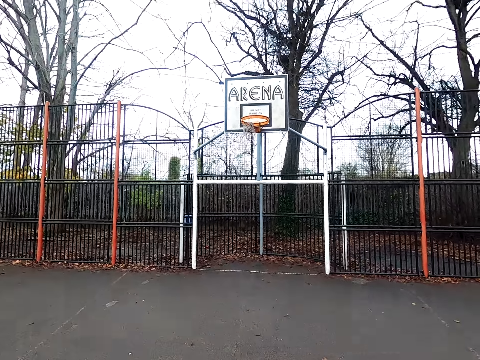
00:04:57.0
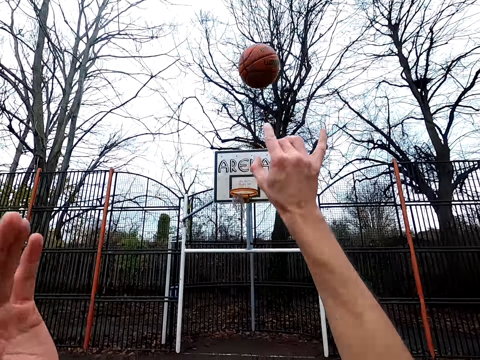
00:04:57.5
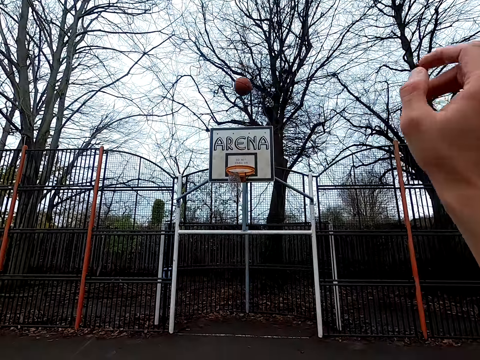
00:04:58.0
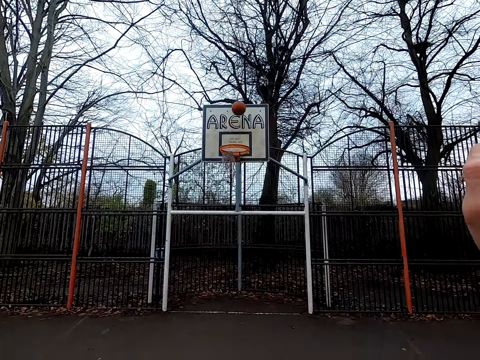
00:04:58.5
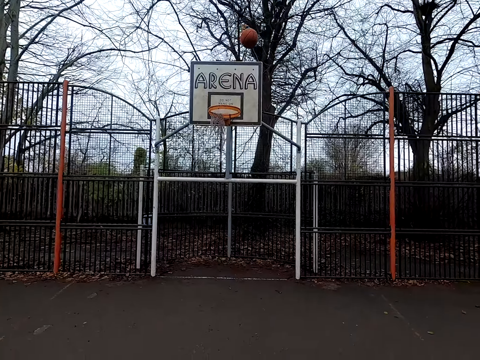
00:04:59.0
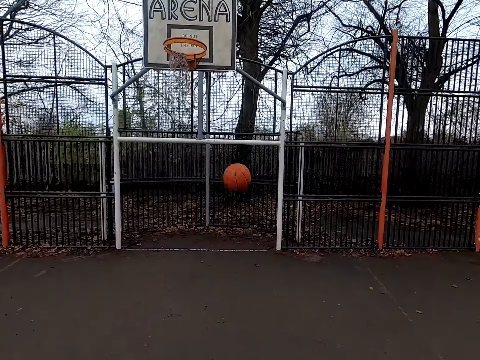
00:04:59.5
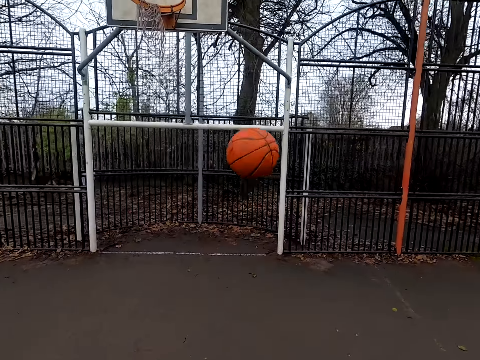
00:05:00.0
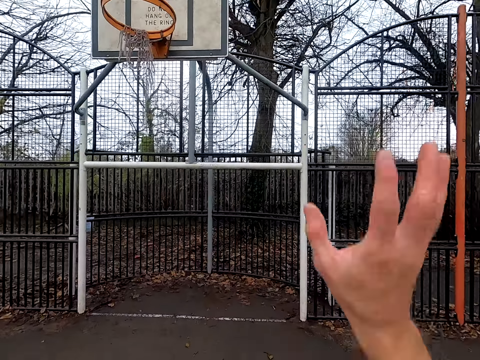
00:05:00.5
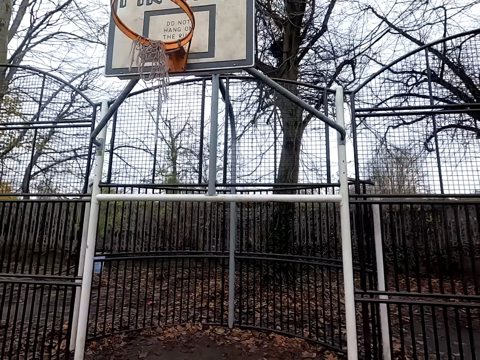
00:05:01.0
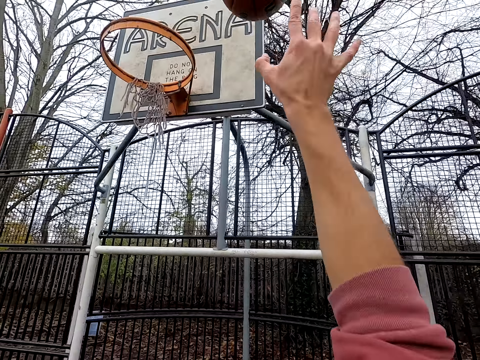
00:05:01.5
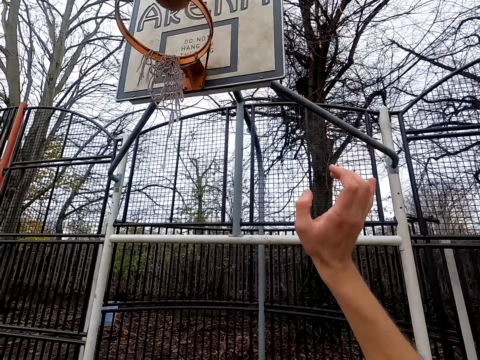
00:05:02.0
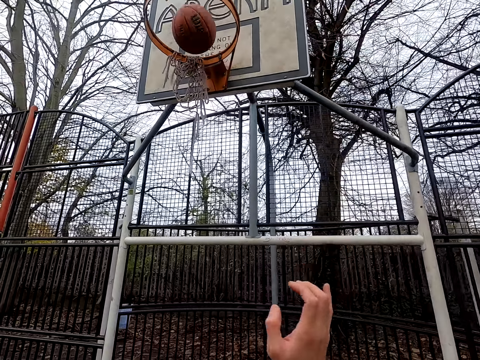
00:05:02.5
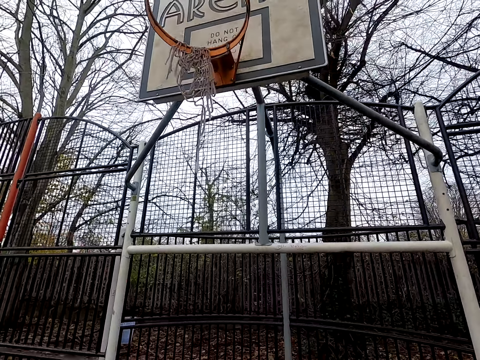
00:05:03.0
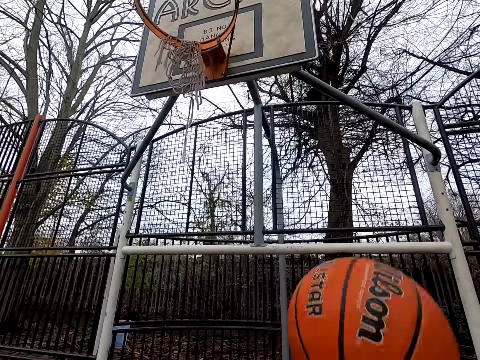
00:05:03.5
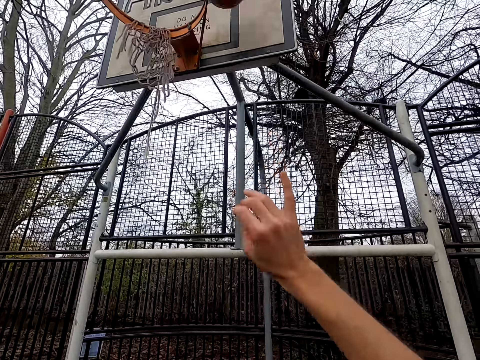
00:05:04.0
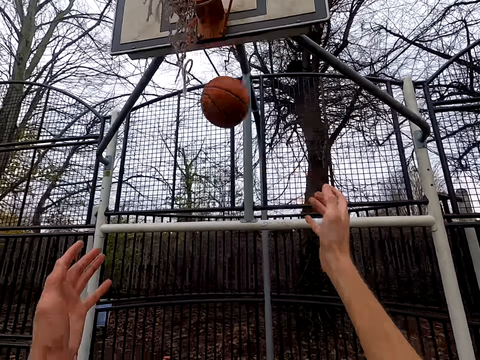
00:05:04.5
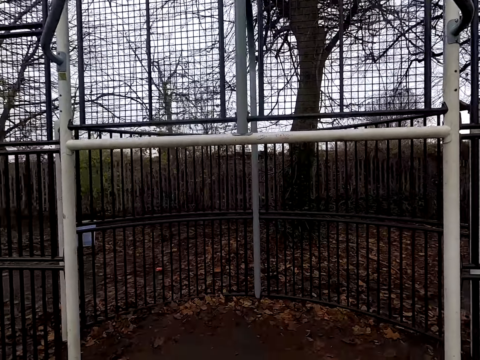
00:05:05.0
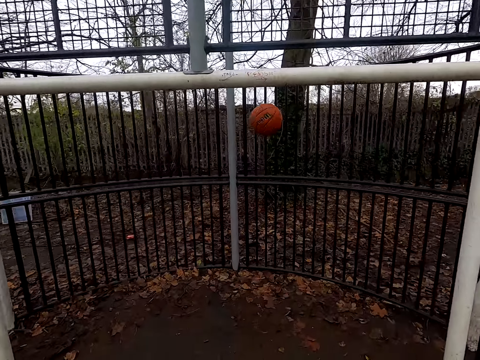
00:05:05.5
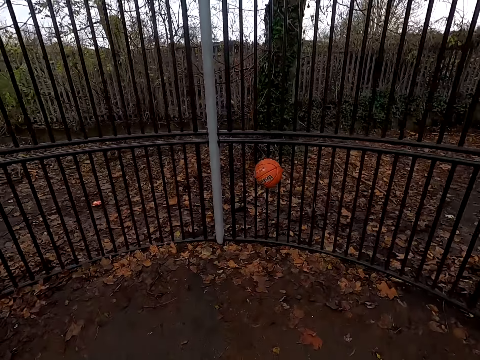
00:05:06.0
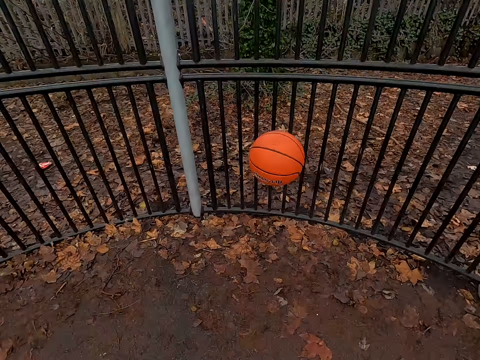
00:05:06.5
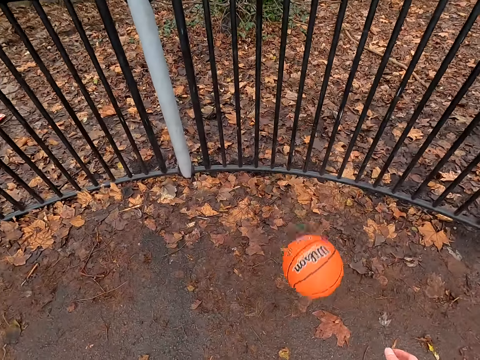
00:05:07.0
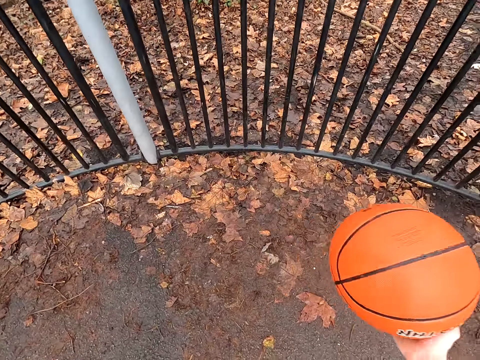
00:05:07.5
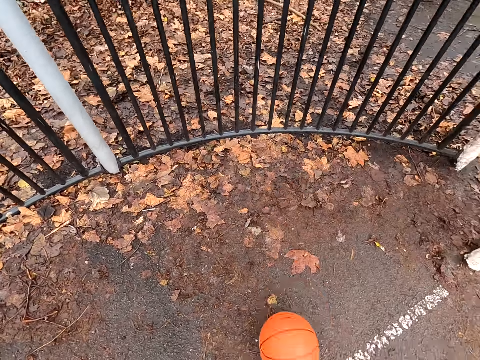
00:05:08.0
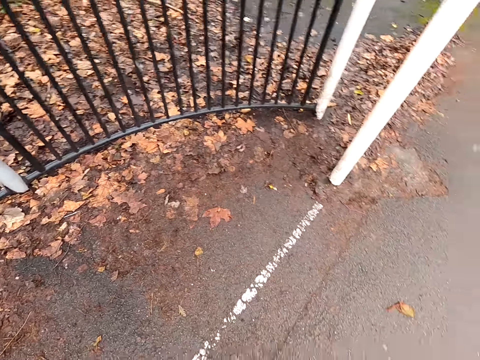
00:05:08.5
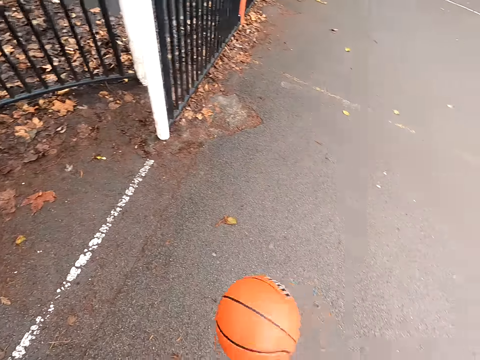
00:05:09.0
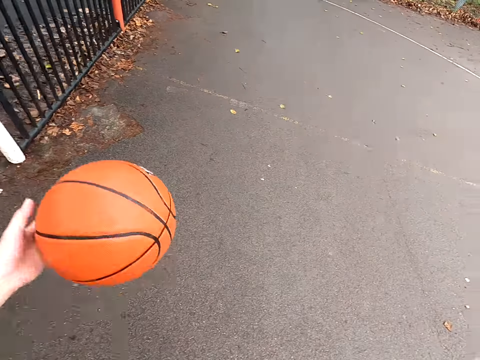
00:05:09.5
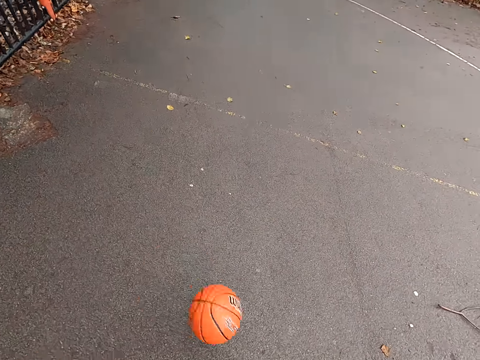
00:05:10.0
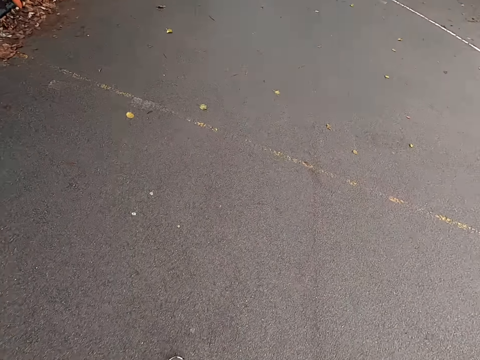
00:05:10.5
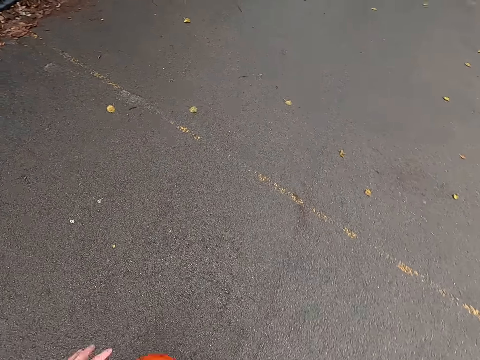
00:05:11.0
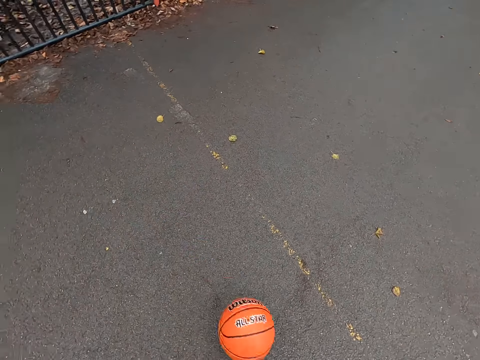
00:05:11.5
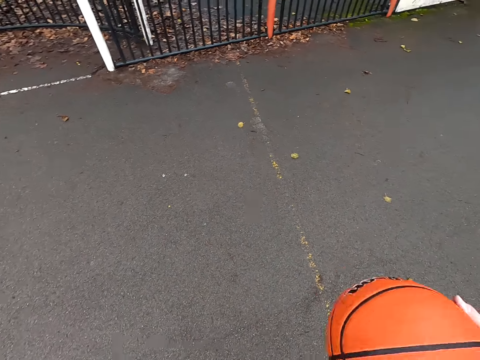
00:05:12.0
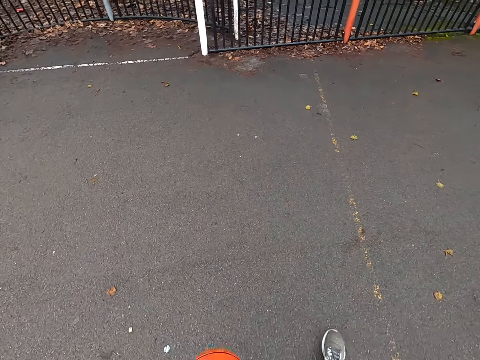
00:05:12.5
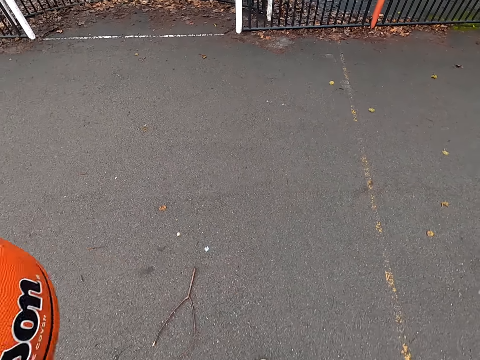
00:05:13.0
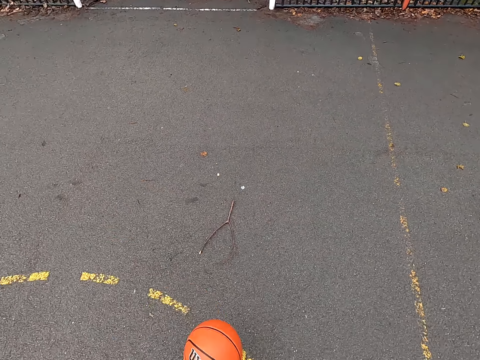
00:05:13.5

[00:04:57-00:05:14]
The camera wearer shoots the ball. They walk around. They pick up the ball. They shoot the ball. They pick up the ball. They shoot the ball. They walk around. They take the ball. They dribble the ball. They dribble the ball again.

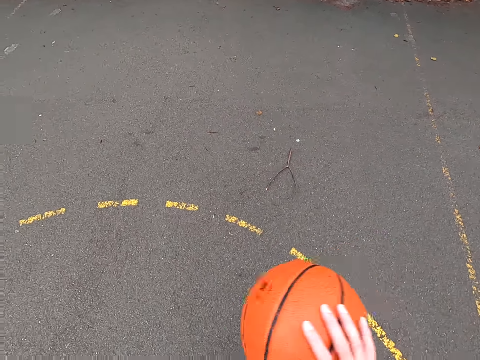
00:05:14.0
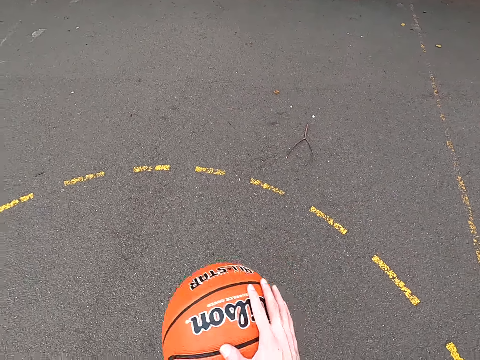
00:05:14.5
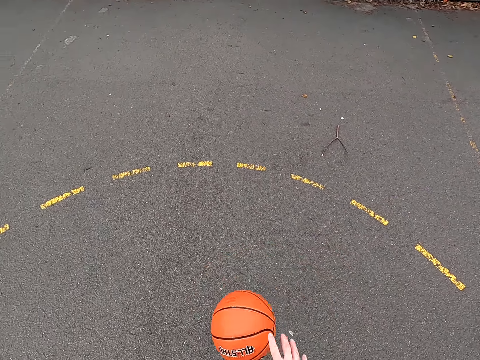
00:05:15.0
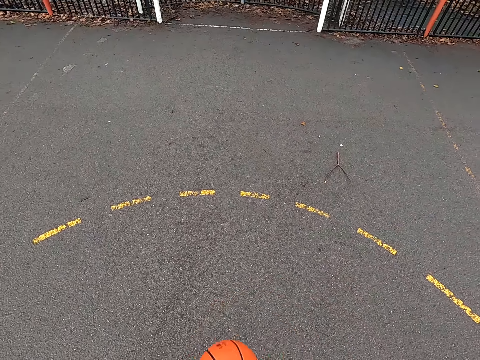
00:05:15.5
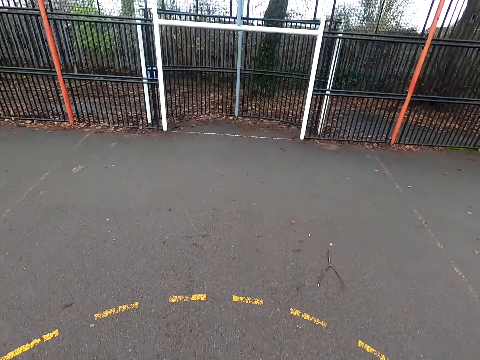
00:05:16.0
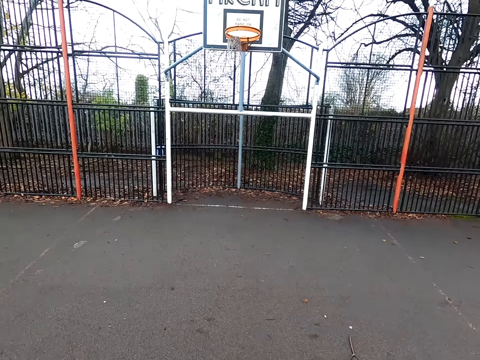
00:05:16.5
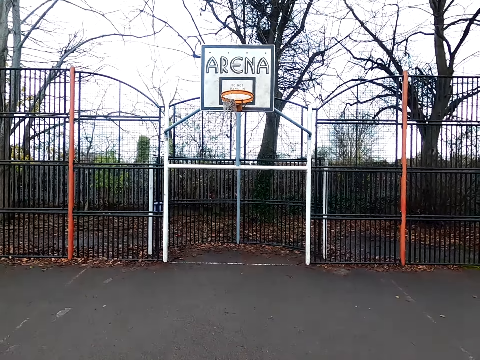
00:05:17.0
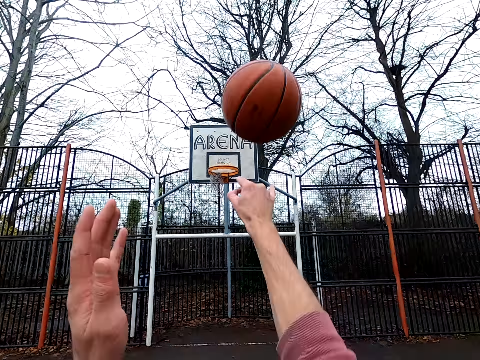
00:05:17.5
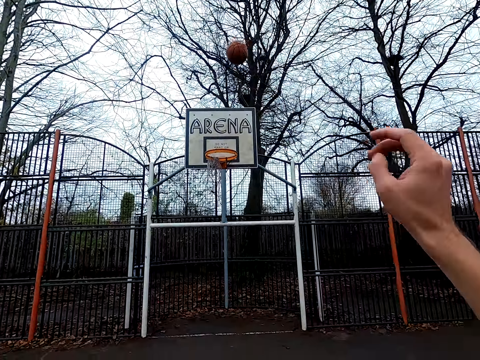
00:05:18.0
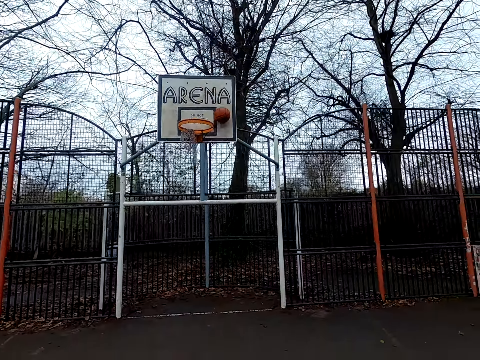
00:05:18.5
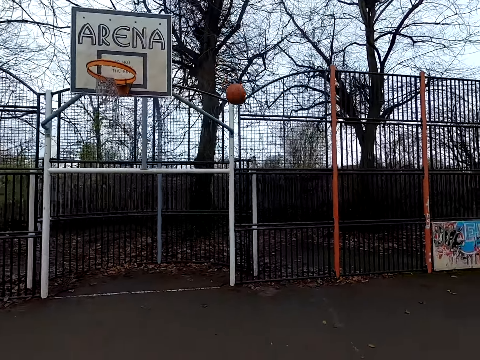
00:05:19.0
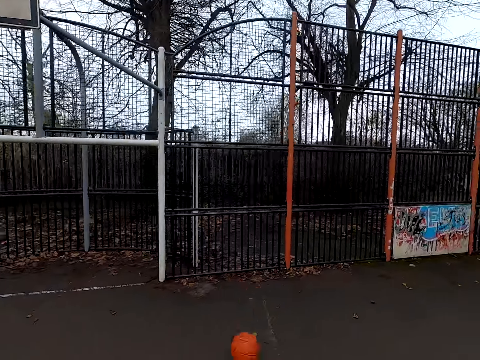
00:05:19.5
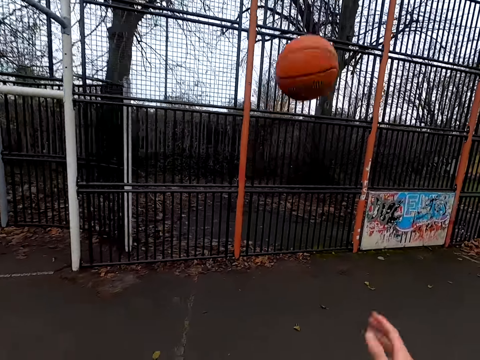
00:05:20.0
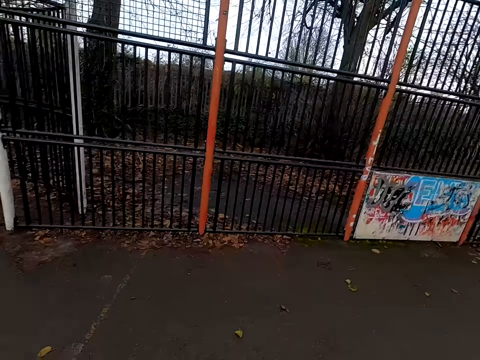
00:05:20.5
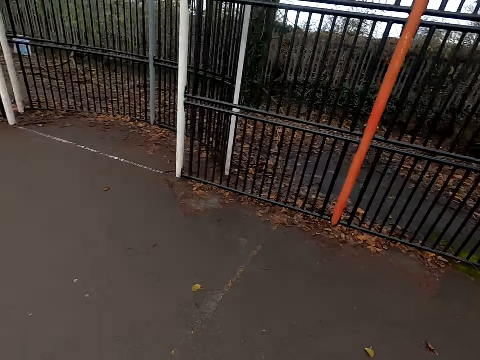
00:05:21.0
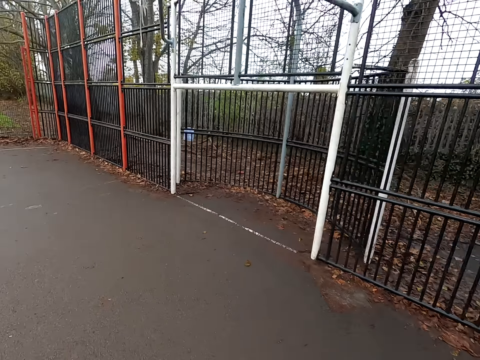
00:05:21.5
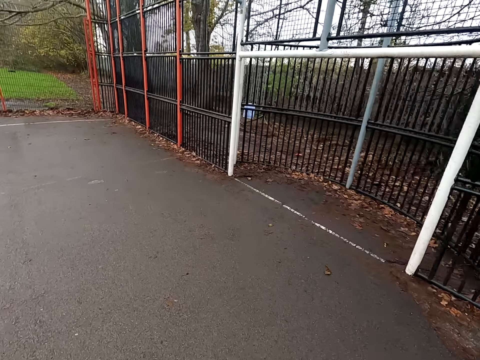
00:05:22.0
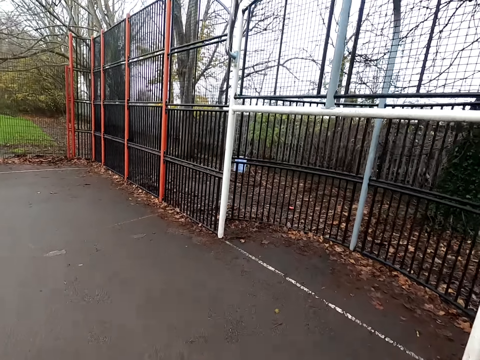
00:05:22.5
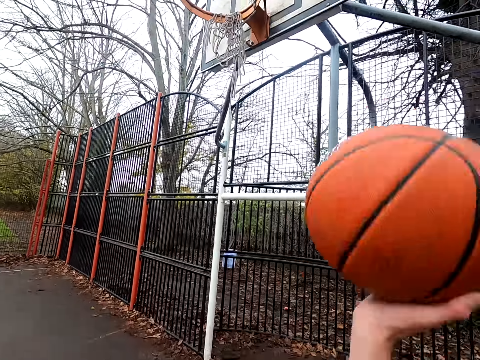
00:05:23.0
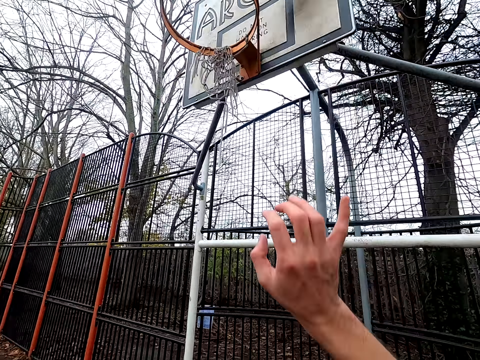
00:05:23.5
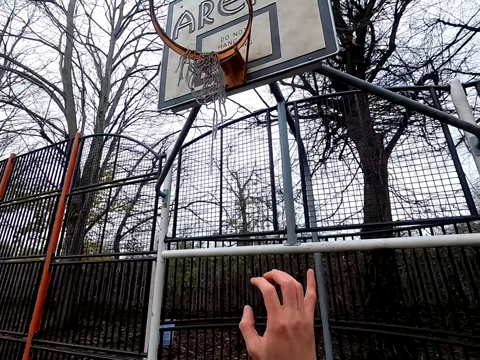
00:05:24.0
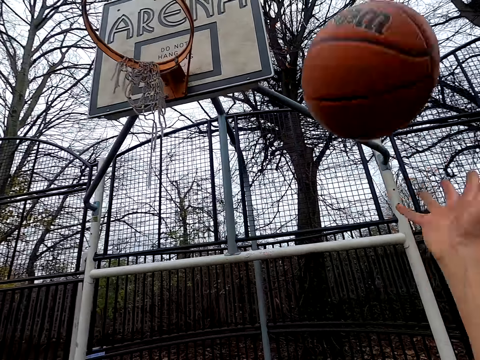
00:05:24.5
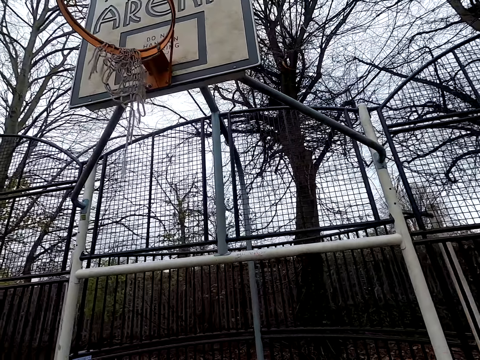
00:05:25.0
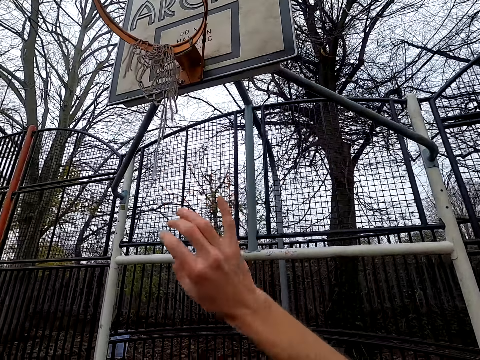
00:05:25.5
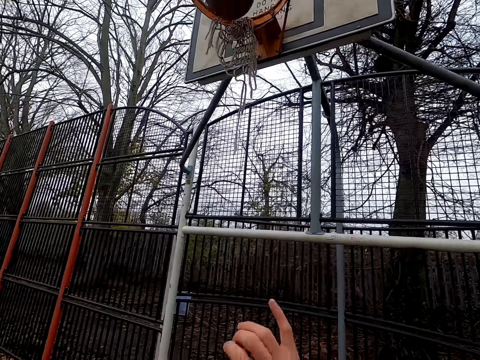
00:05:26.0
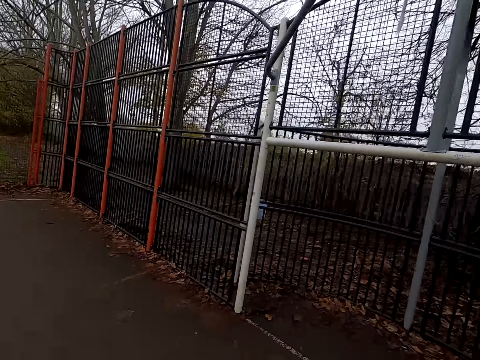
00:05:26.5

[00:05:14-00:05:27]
The camera wearer shoots the ball. They walk around. They bounce the ball. They take the ball. They shoot the ball. They take the ball. They shoot the ball.
